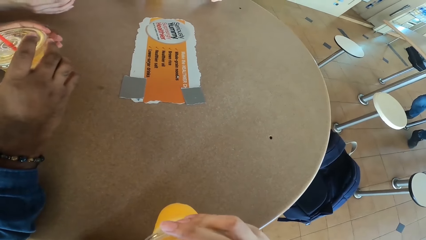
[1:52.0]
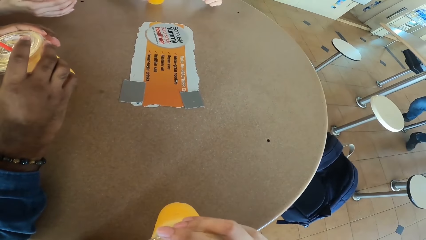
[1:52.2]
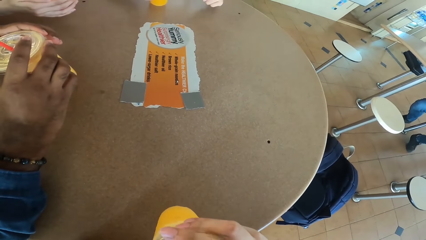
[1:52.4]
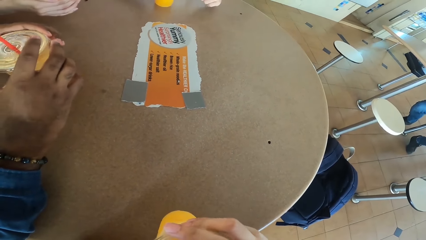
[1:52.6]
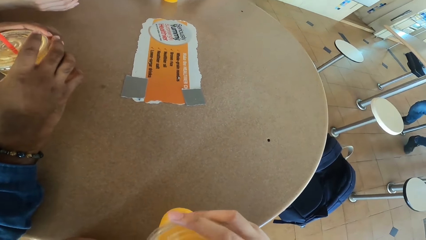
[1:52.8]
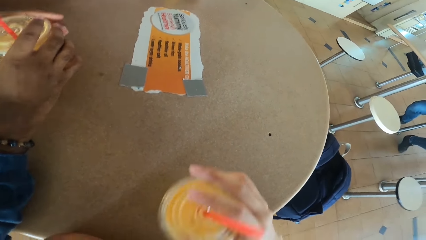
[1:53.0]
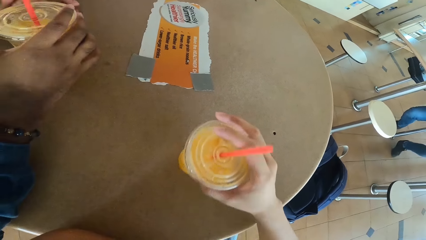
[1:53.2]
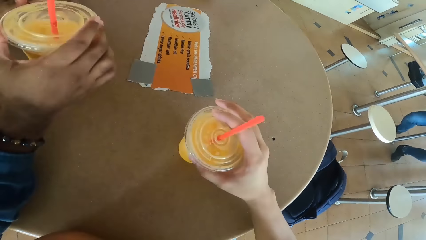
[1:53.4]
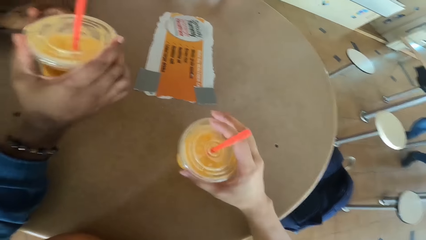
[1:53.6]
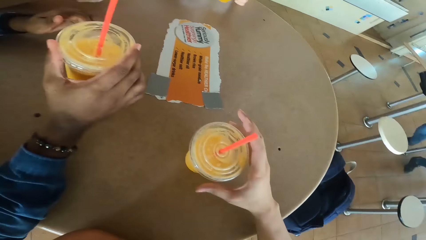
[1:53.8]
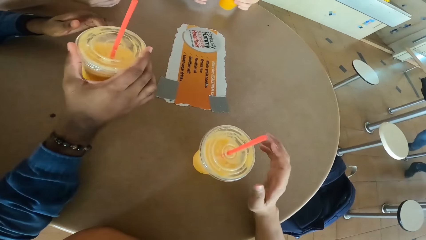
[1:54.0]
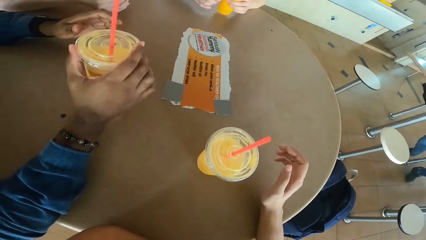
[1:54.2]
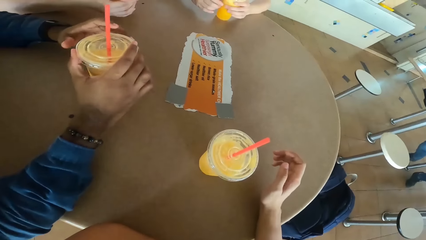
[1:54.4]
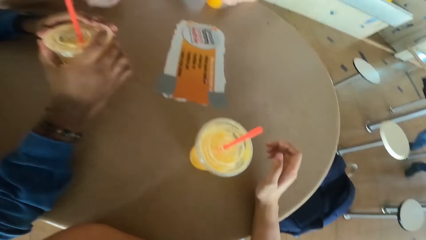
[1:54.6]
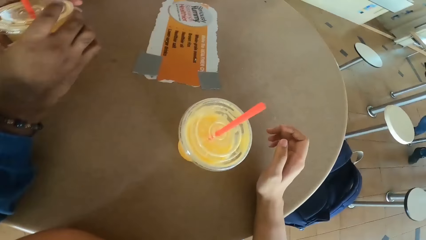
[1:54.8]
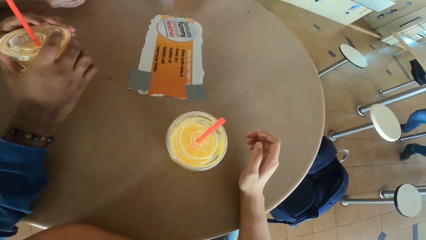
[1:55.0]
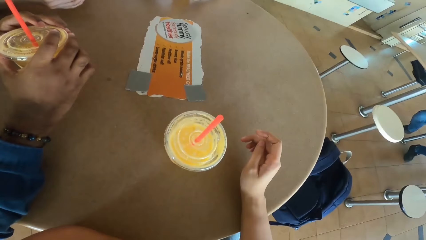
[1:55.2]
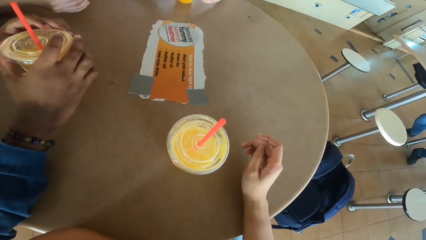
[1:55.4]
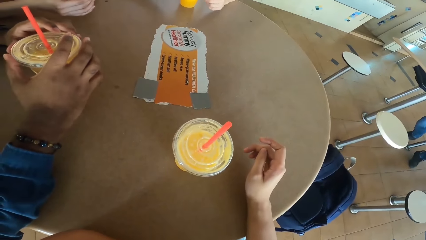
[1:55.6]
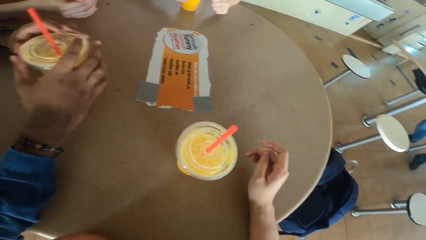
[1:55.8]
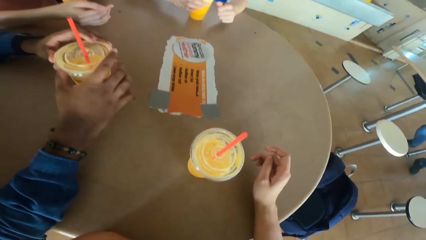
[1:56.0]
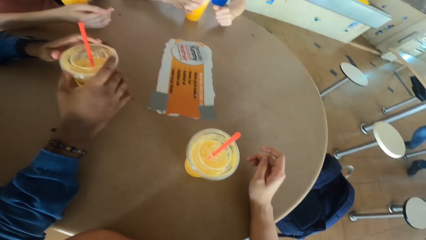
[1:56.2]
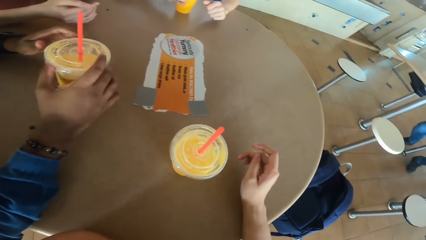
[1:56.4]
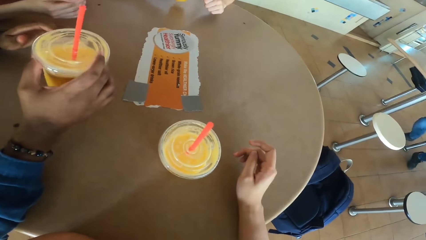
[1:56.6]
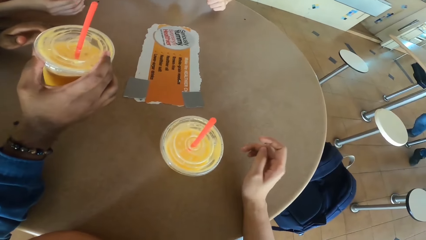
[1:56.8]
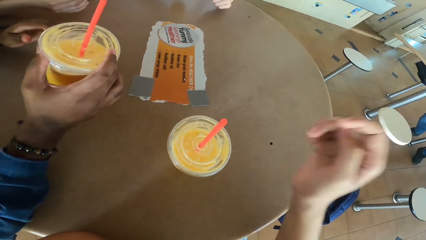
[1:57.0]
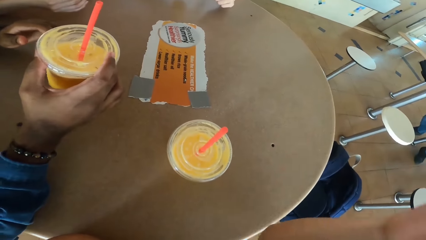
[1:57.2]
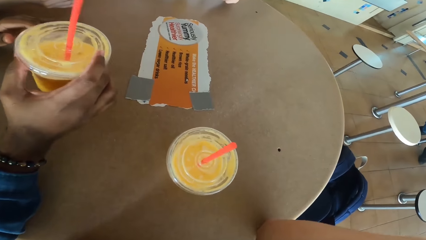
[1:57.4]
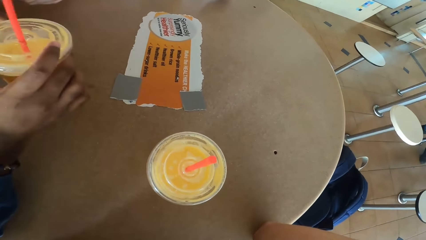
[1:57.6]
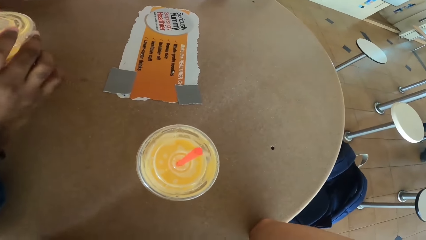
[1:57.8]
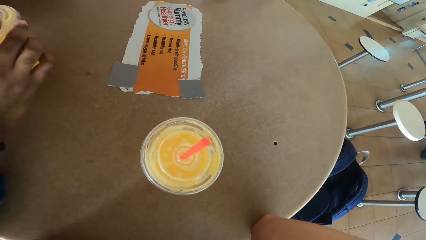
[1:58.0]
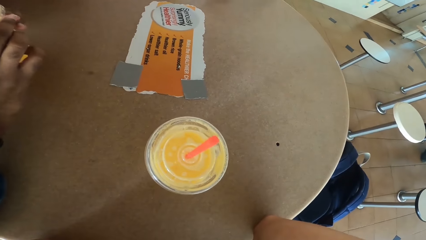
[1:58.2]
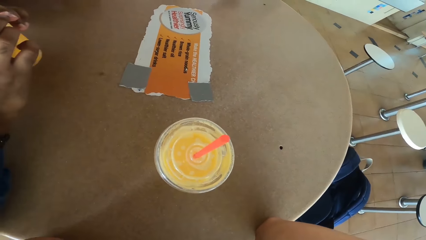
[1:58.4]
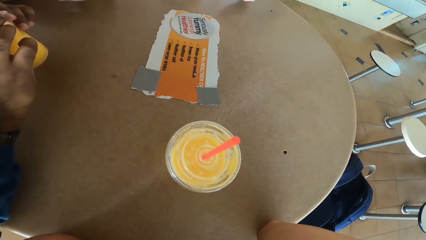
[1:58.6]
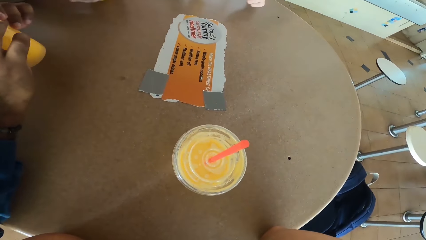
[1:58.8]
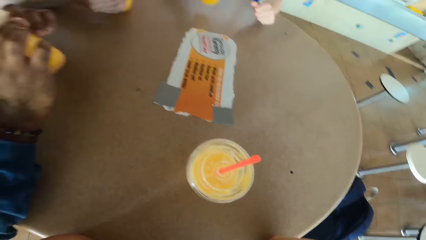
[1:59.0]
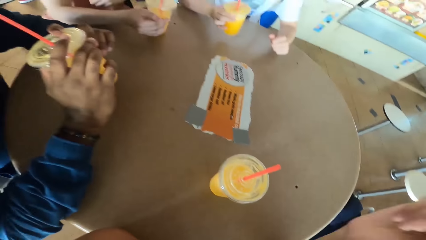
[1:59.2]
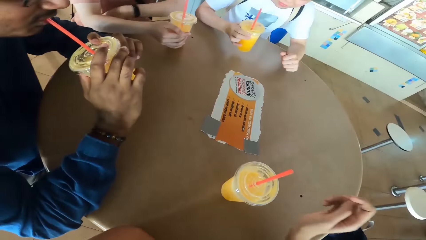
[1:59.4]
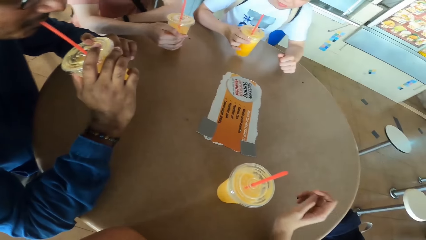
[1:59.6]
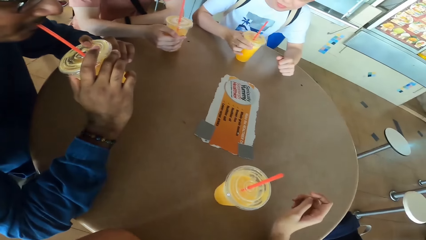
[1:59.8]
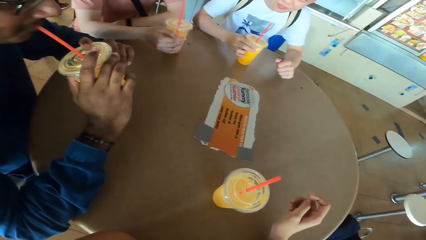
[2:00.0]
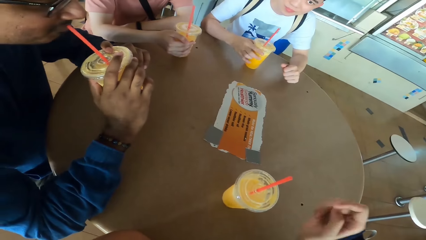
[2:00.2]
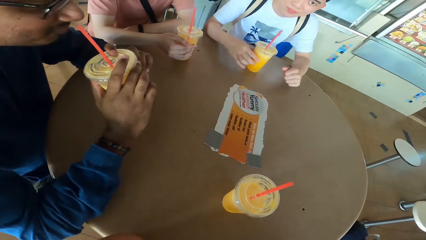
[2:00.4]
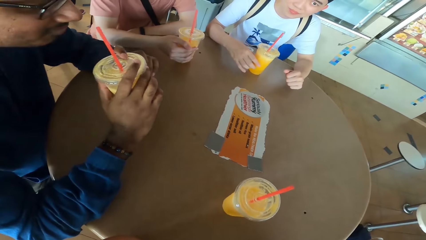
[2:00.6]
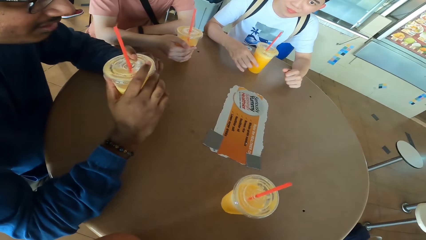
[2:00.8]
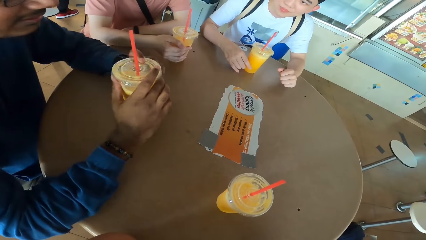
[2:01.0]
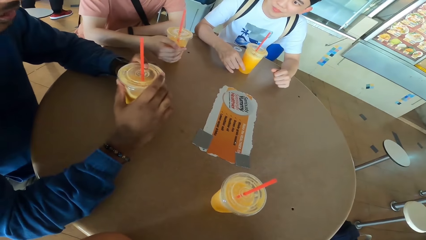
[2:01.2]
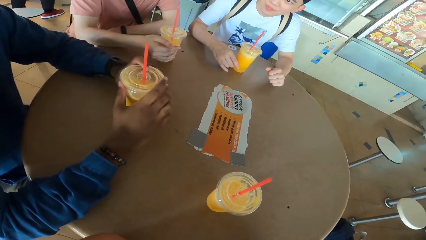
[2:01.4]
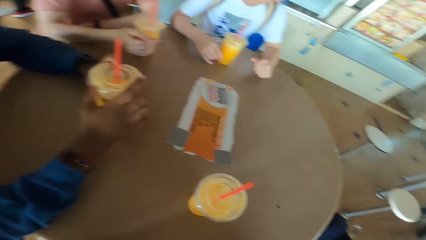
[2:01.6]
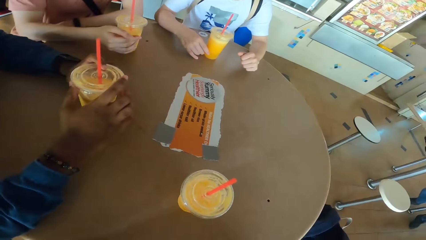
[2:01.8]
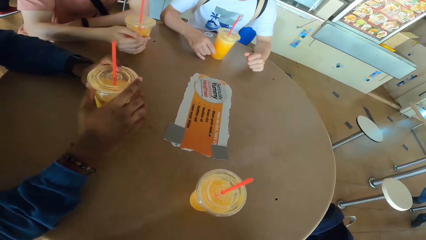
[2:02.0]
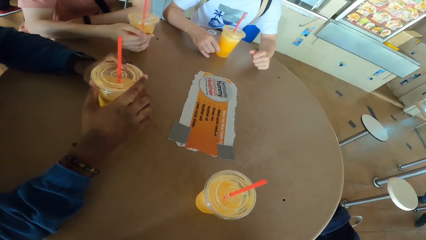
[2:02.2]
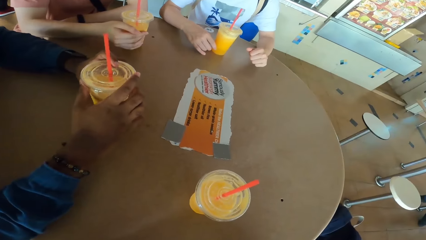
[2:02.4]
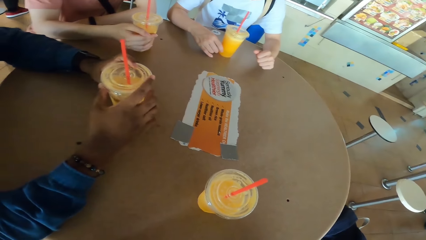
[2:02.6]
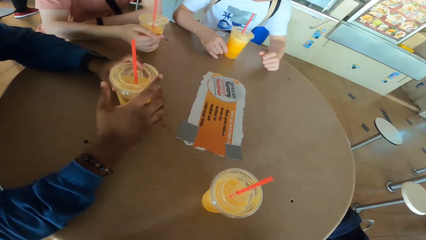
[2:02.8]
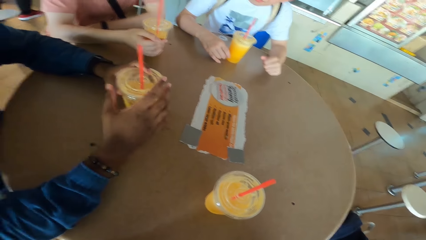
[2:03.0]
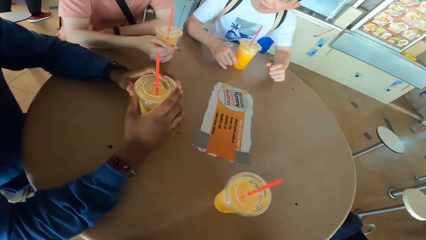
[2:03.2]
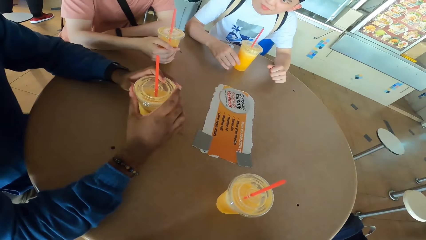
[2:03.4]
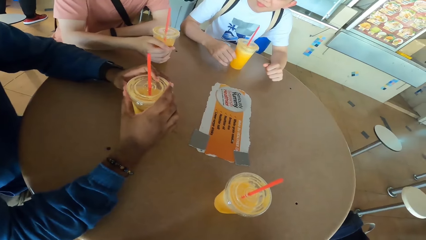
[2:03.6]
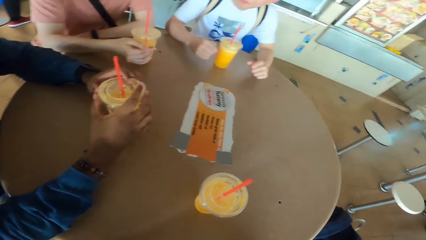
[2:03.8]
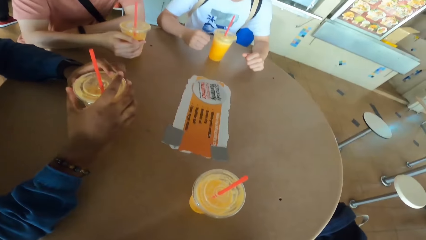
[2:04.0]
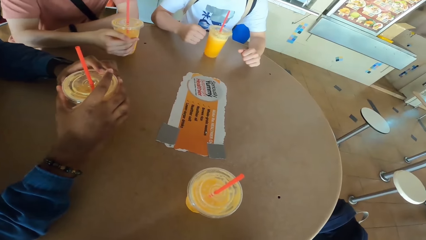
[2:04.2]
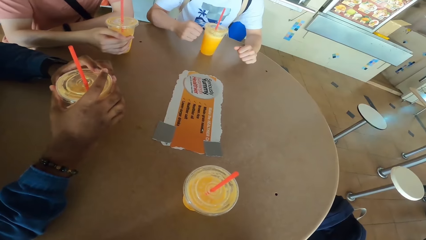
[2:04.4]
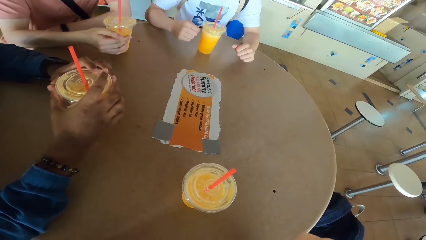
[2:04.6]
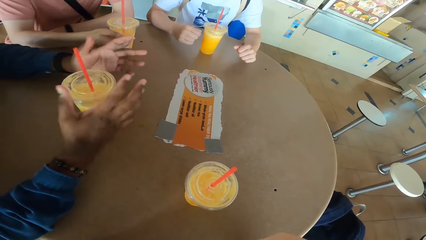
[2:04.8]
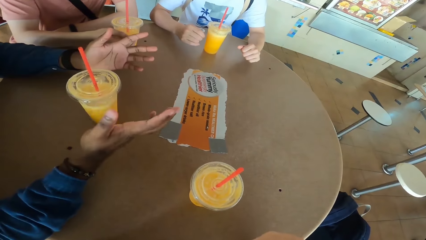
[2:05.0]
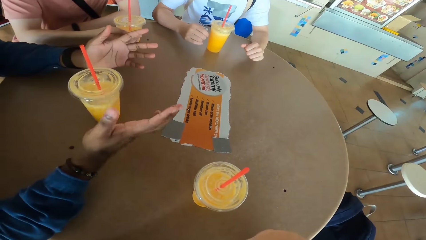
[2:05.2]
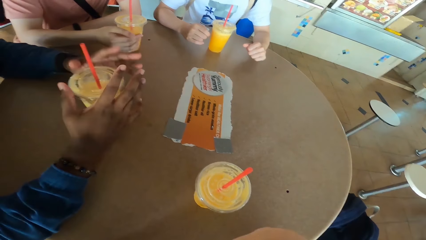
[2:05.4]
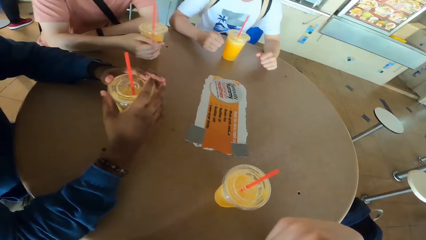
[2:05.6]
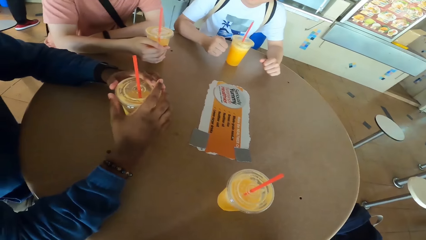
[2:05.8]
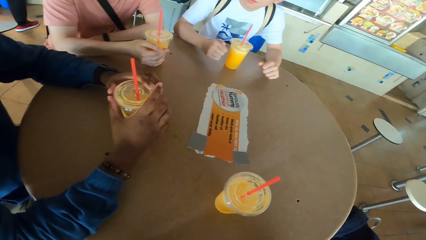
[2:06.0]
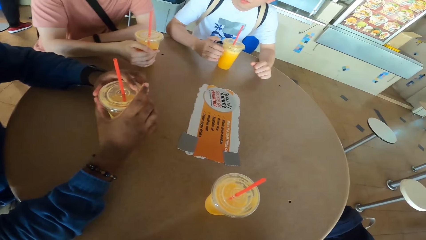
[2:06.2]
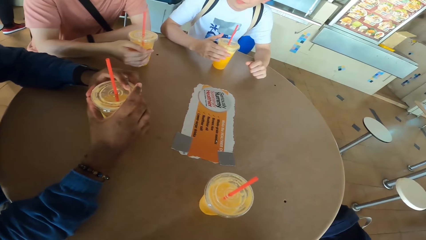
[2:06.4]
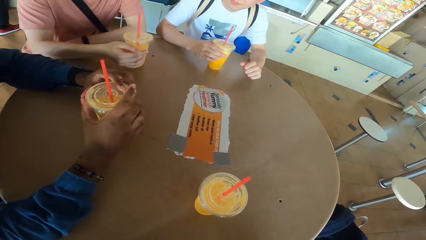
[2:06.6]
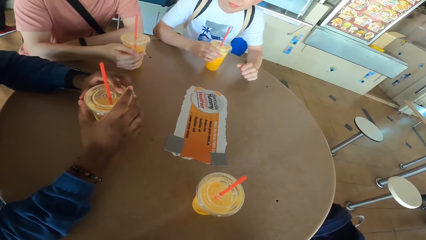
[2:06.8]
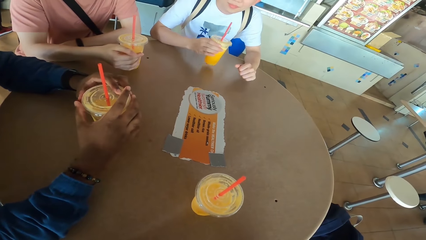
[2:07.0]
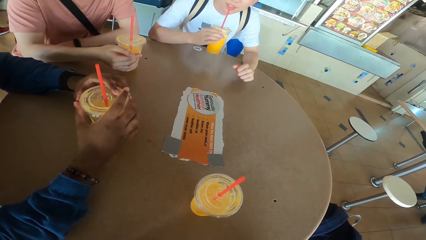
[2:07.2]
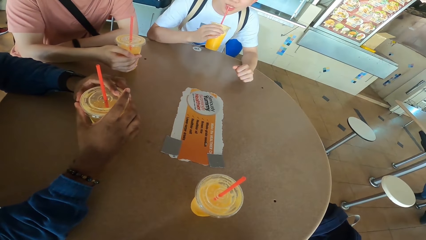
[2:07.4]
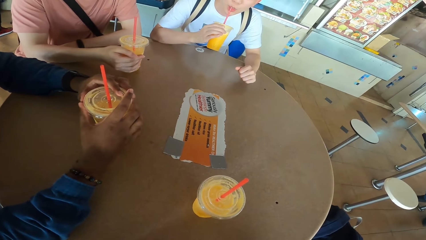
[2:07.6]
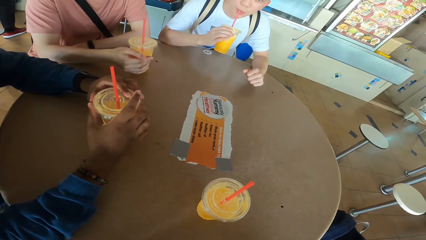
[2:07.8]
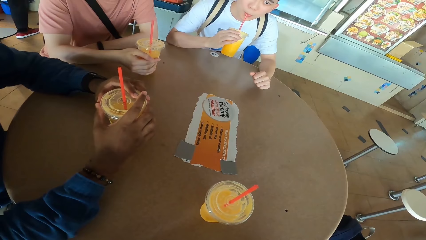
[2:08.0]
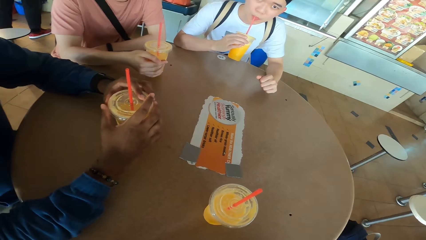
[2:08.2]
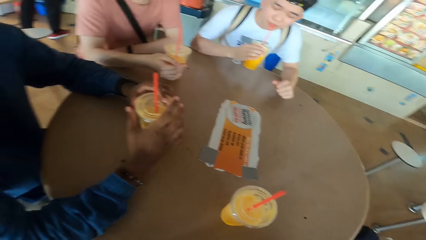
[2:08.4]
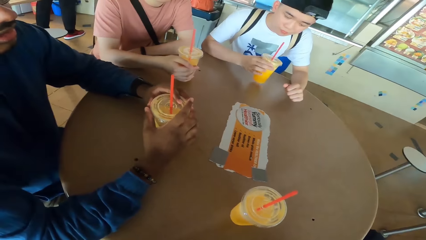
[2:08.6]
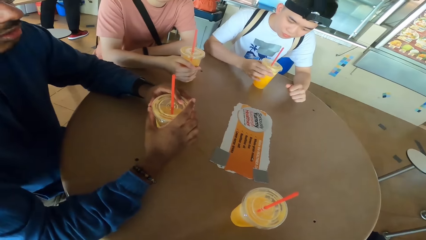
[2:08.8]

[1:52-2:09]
The camera wearer picks up a juice can or tumbler from the table. He sips juice from the can. He places the juice can on the table. A man lifts the tumbler. Another man holds a juice can. The camera wearer lifts his hand. The other man sips juice from the can and lifts the tumbler. The camera wearer puts down his hand. The first man places a juice can on the table. The camera wearer converses with the other man. The other man places a juice can on the table and responds to the camera wearer. The other man holds the tumbler. The first man picks up a juice can from the table and sips juice from the can.
